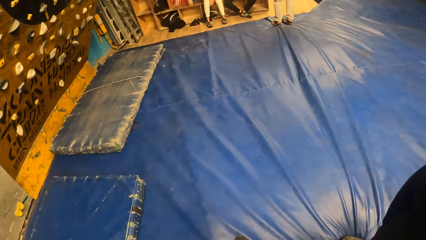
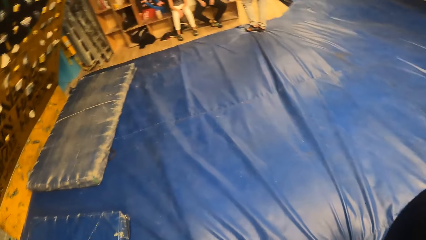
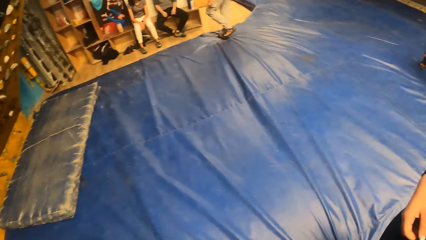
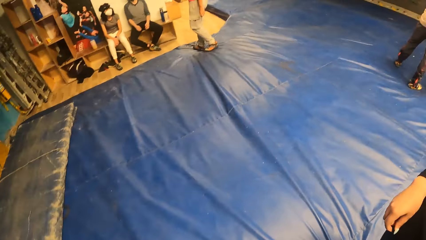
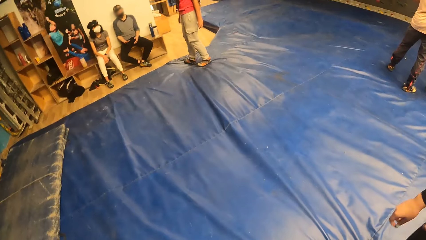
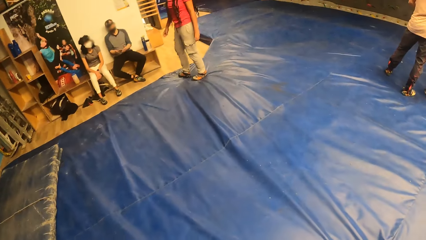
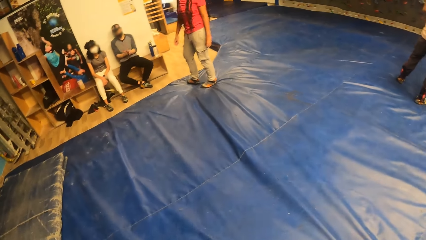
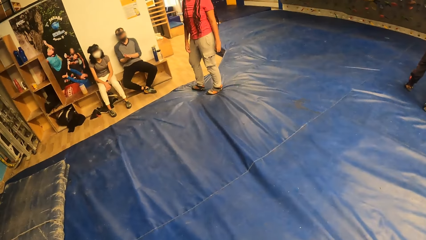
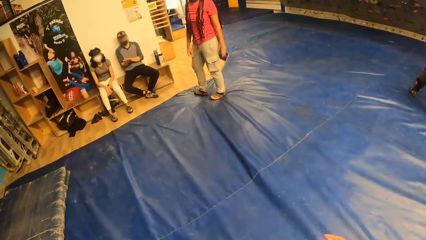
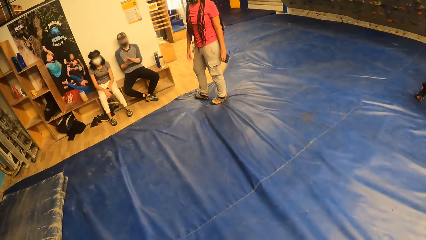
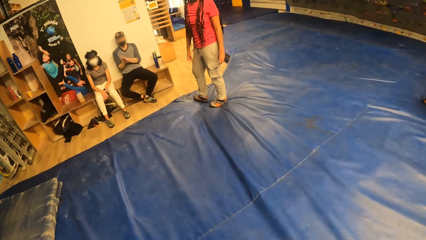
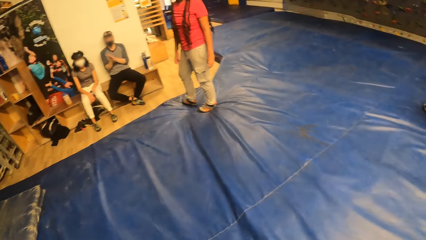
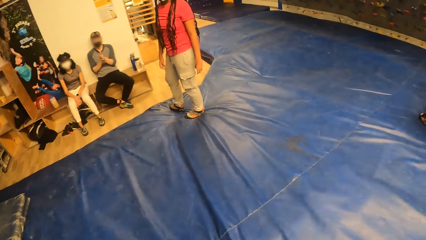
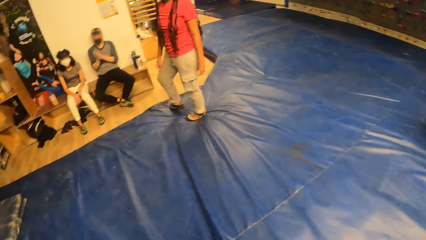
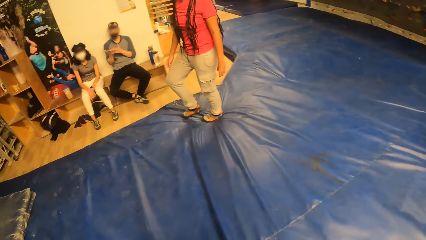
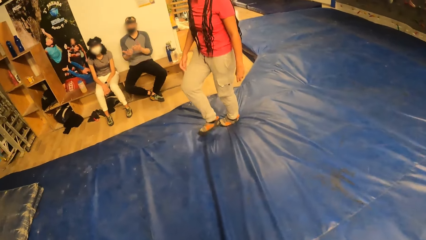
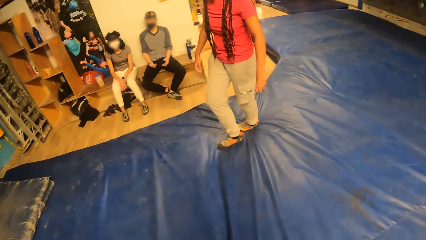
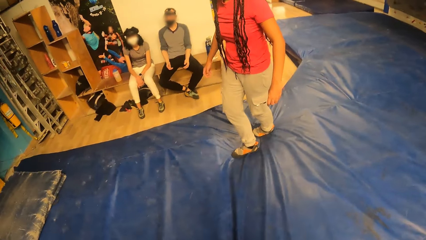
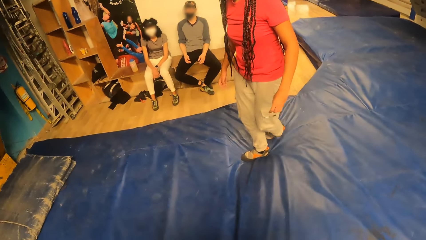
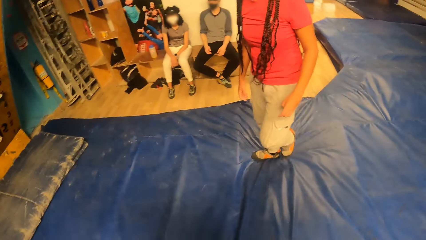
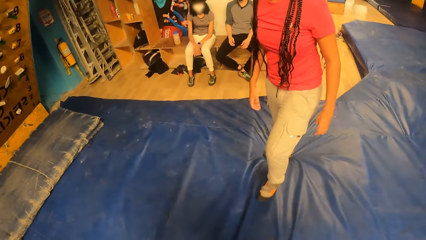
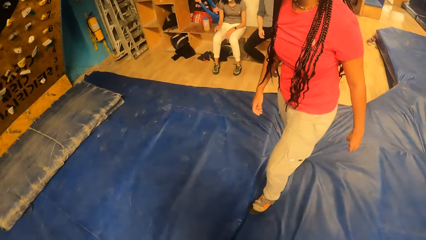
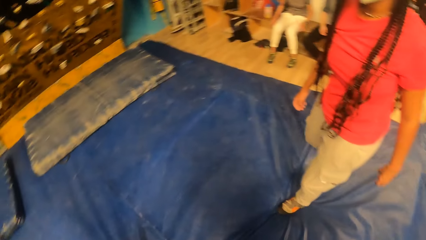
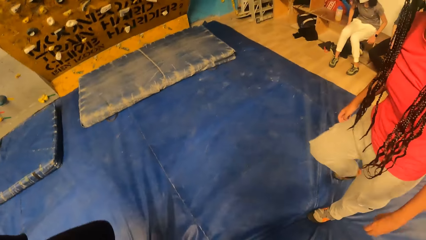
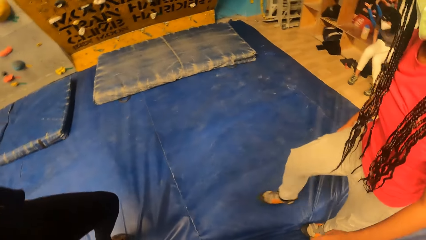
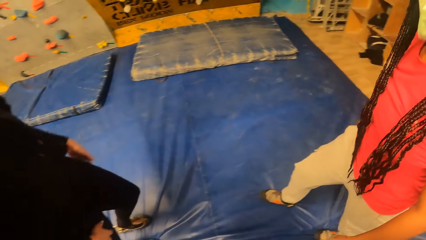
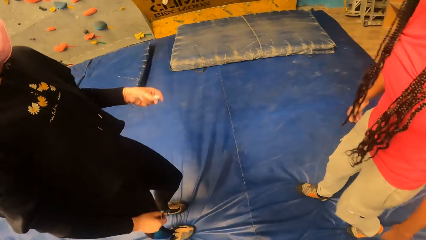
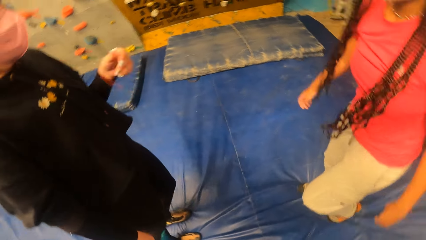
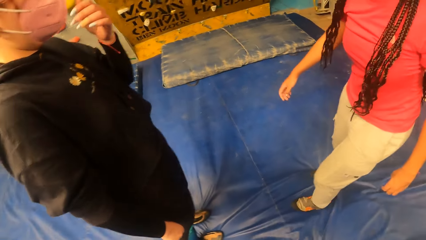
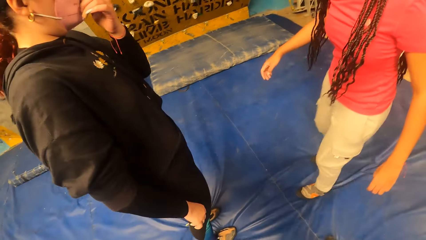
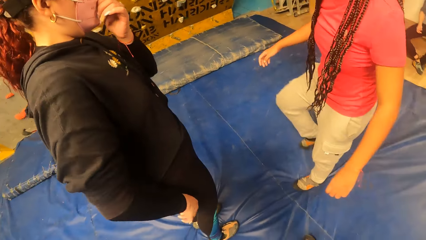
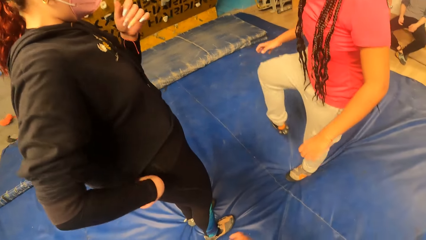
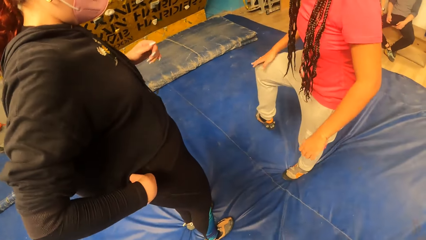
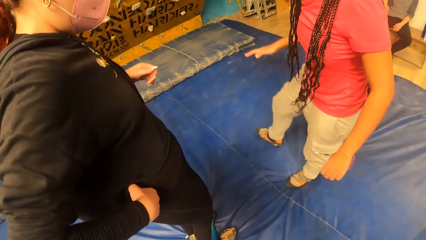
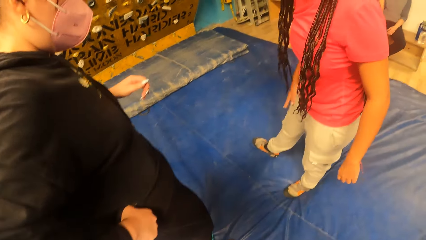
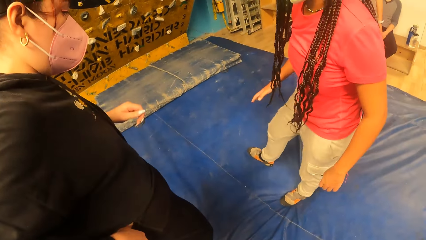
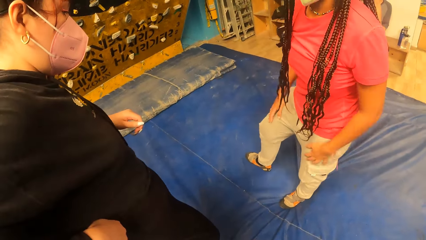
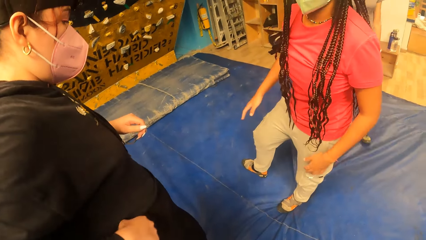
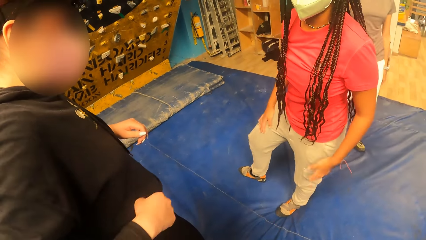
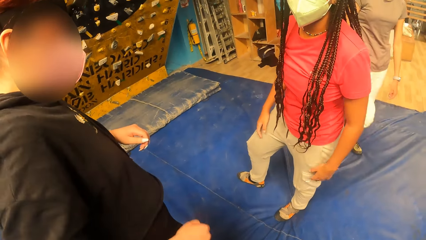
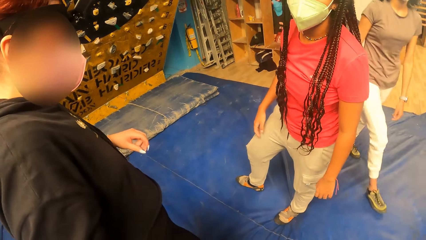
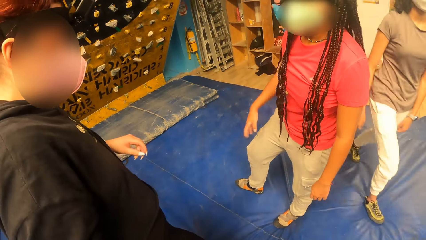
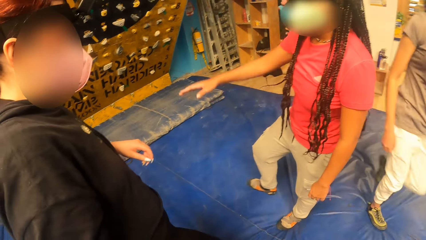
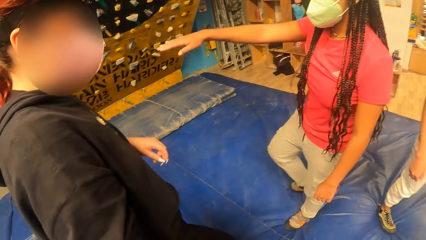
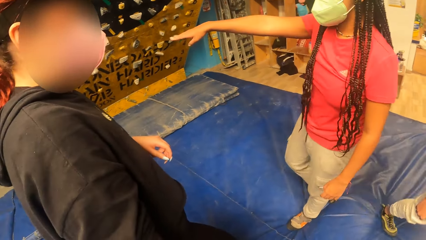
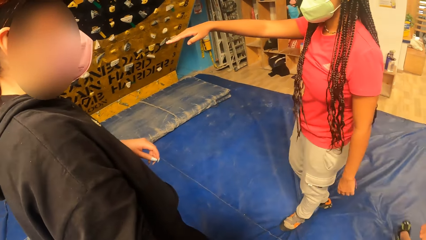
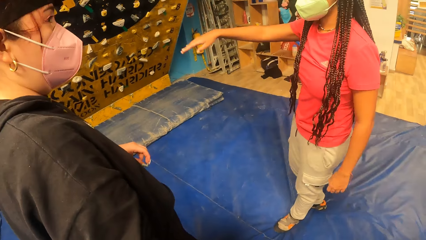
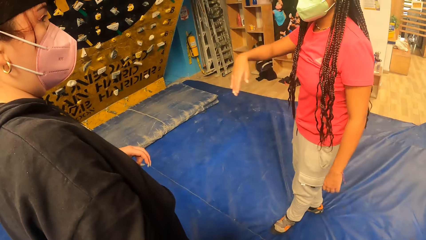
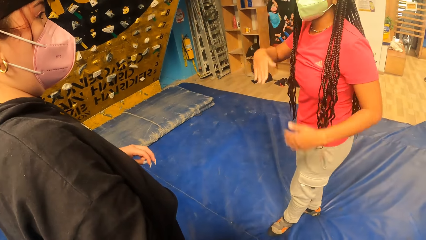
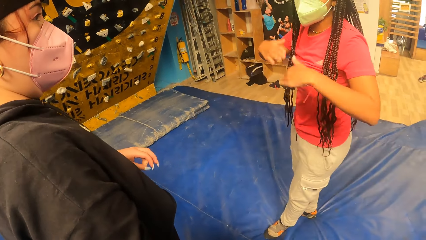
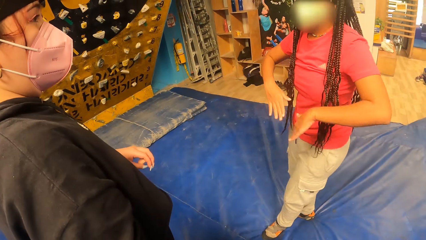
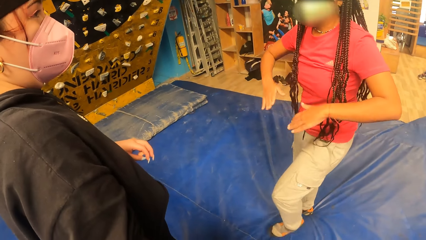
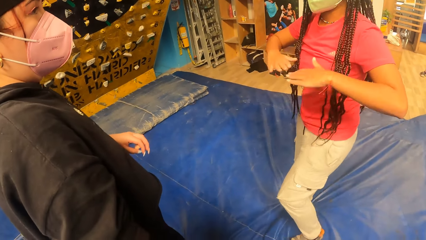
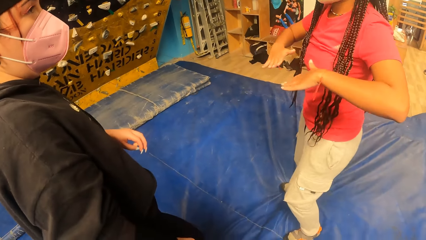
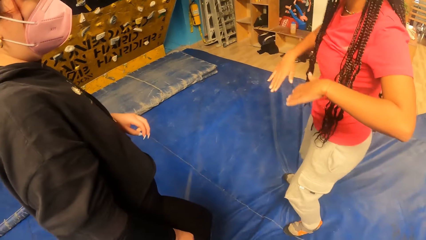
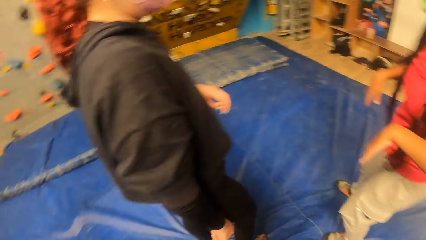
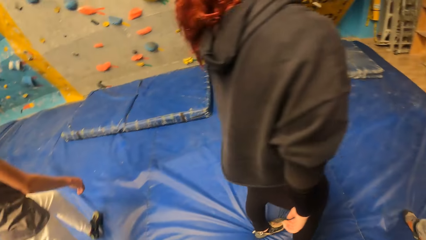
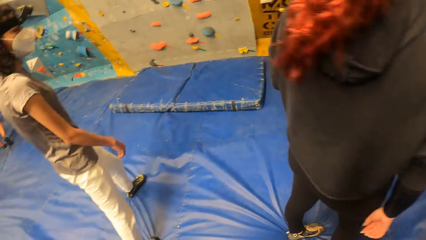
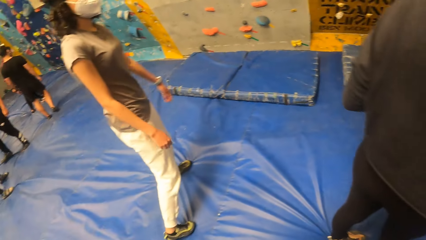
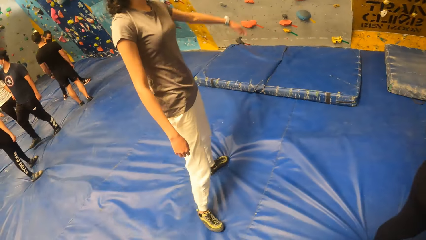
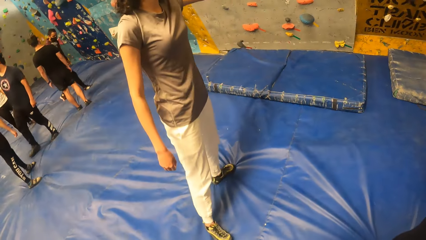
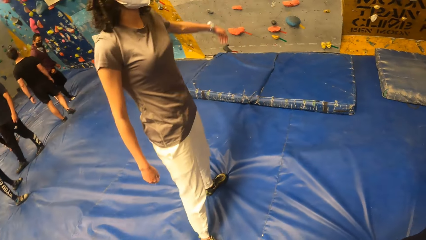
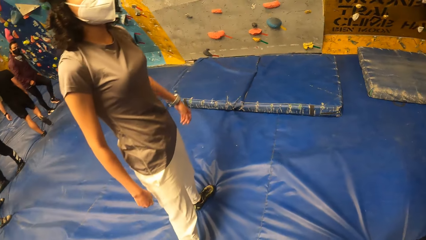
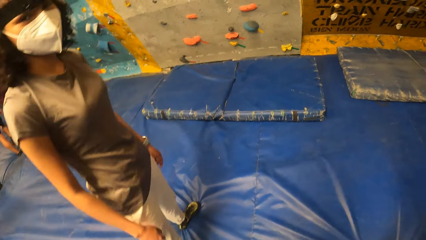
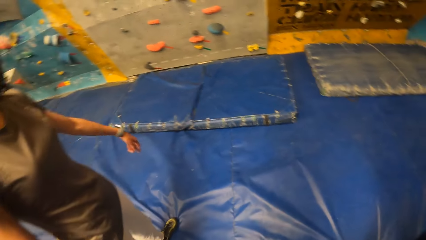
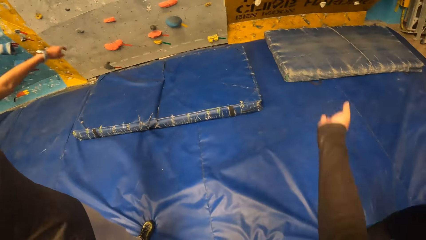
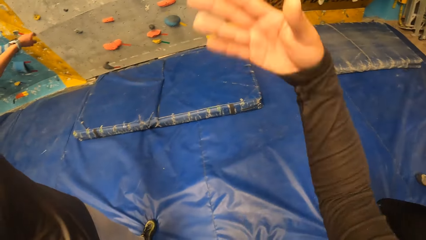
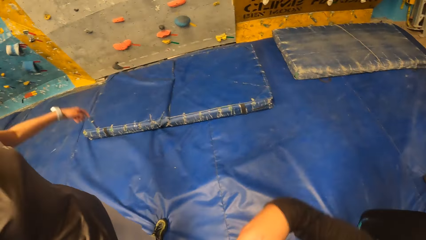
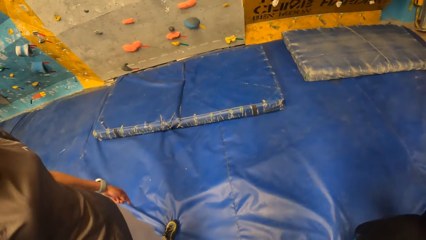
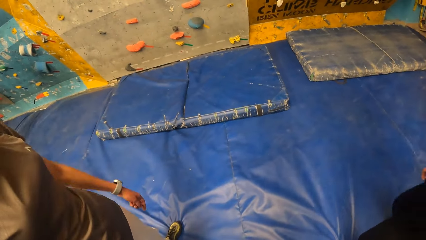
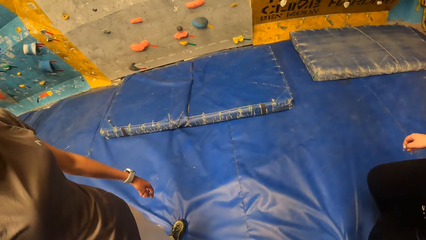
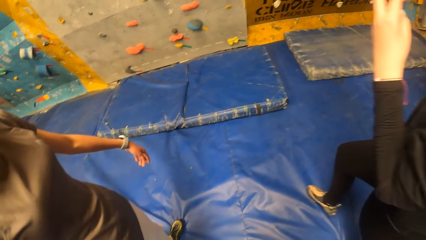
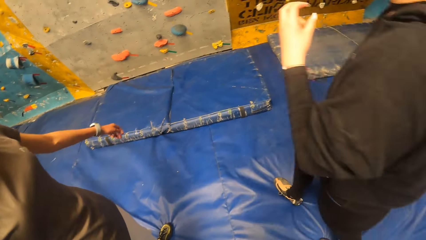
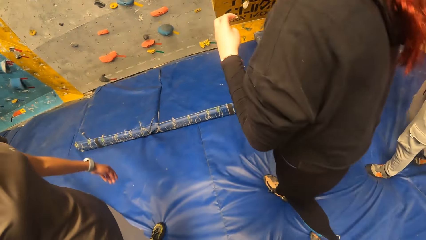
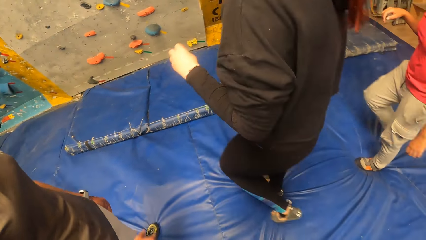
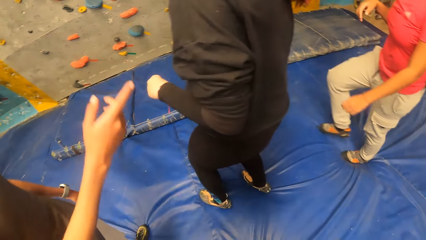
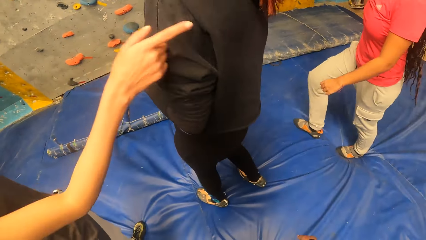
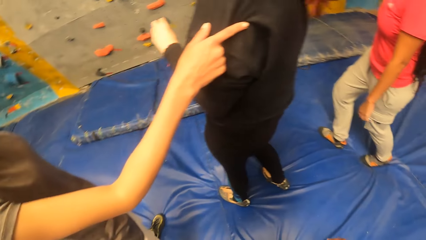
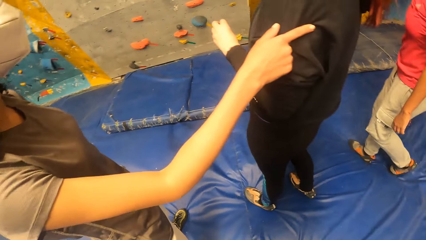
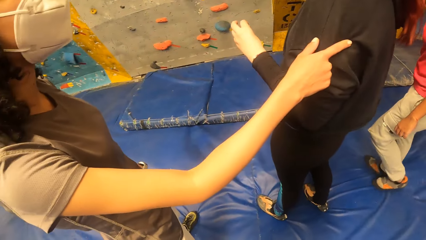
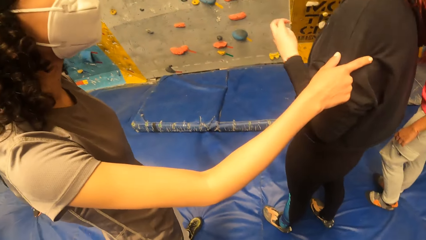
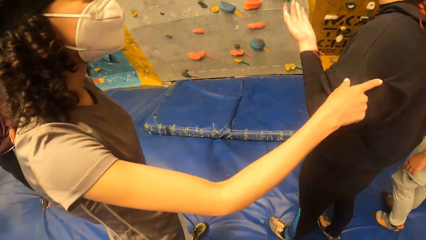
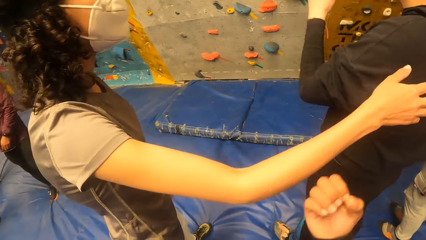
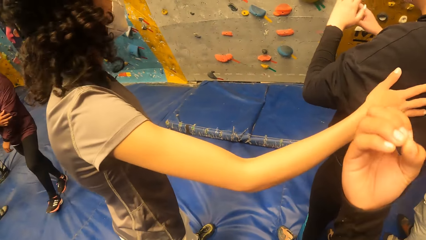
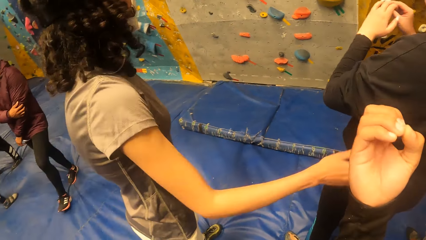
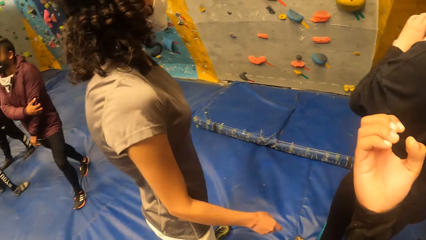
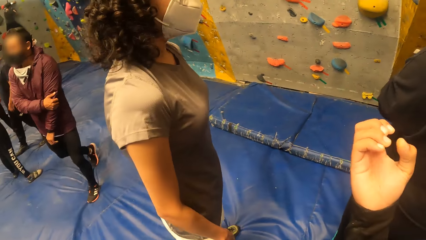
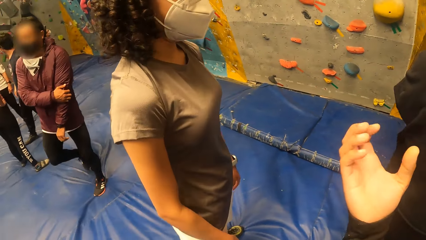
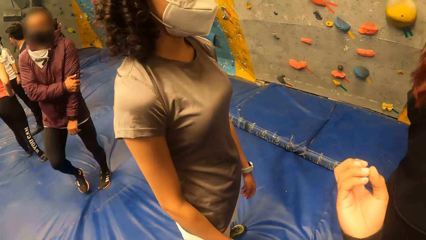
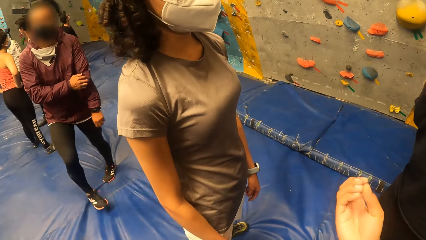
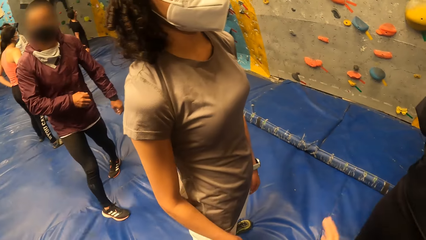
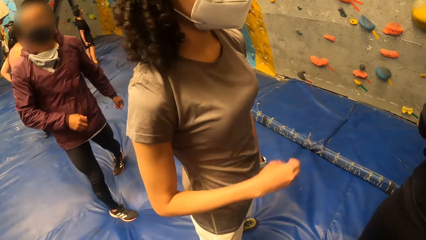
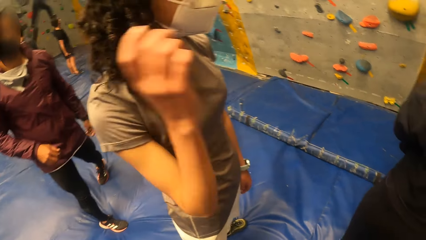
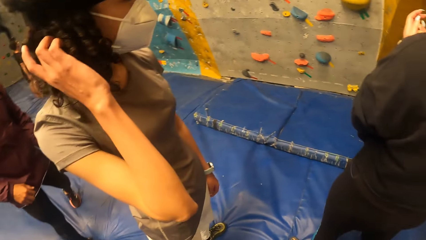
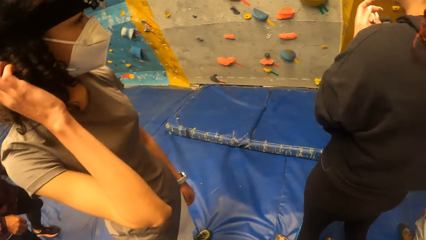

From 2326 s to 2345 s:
The camera wearer walks around. A woman interacts with another woman. The camera wearer interacts with a woman.
